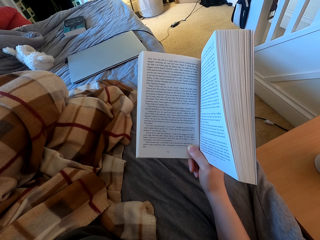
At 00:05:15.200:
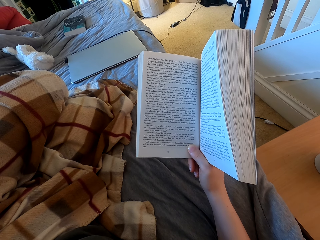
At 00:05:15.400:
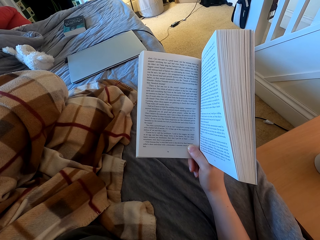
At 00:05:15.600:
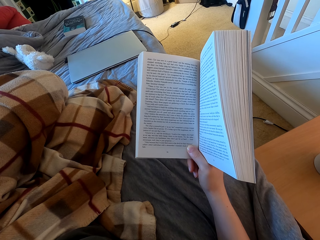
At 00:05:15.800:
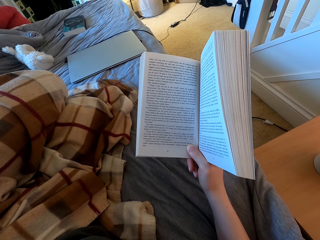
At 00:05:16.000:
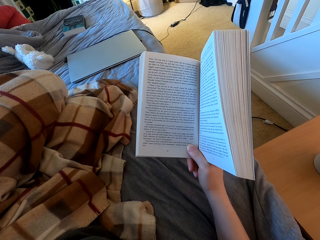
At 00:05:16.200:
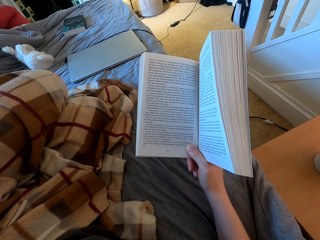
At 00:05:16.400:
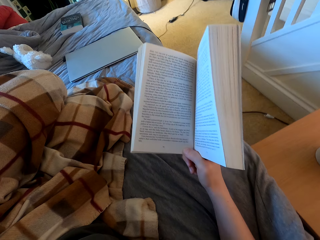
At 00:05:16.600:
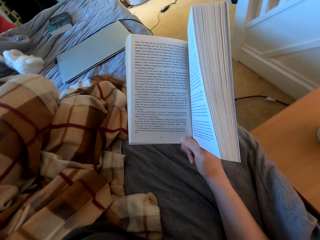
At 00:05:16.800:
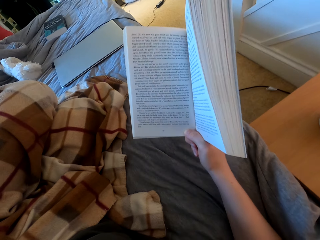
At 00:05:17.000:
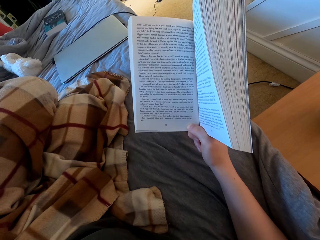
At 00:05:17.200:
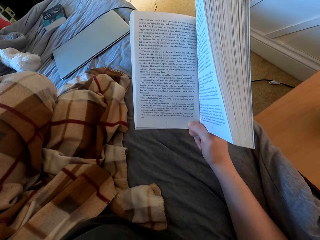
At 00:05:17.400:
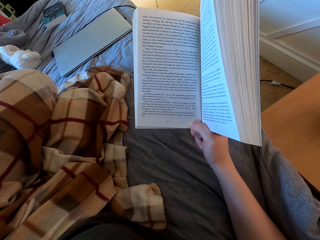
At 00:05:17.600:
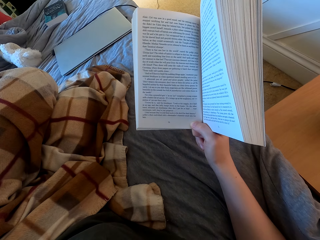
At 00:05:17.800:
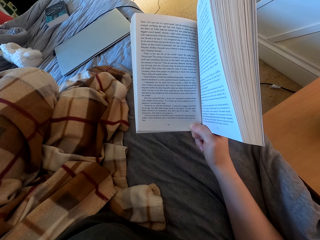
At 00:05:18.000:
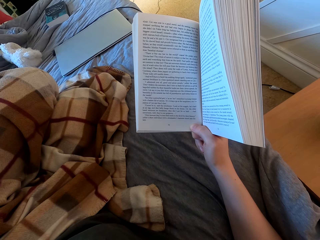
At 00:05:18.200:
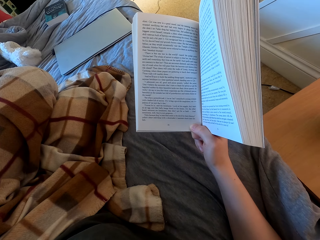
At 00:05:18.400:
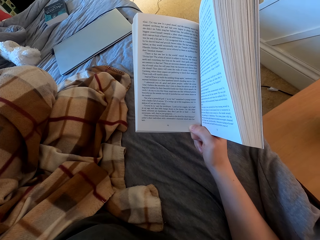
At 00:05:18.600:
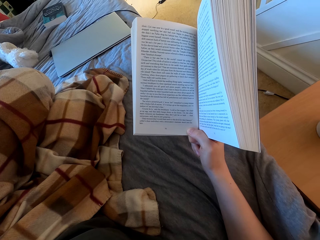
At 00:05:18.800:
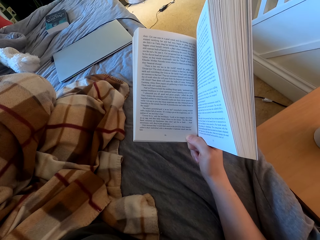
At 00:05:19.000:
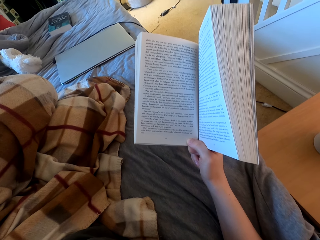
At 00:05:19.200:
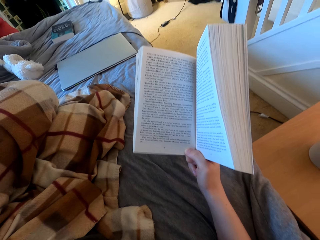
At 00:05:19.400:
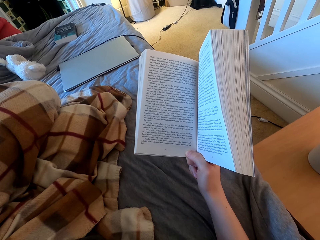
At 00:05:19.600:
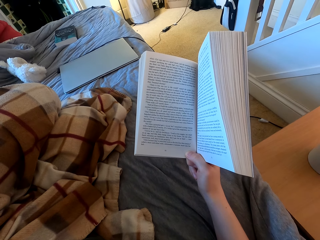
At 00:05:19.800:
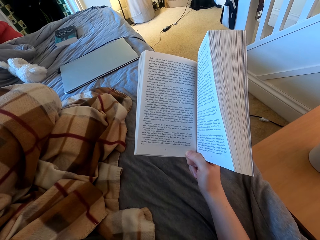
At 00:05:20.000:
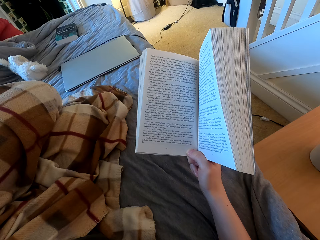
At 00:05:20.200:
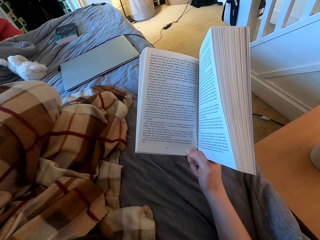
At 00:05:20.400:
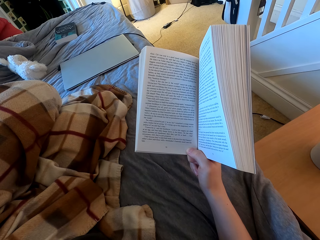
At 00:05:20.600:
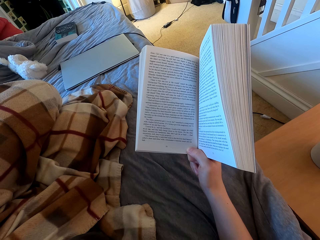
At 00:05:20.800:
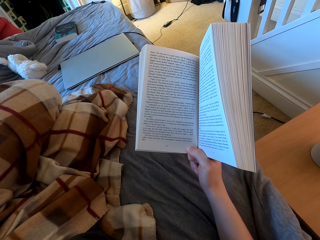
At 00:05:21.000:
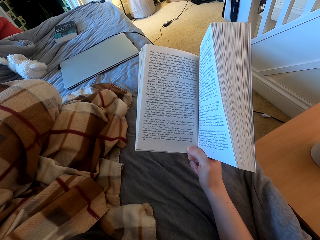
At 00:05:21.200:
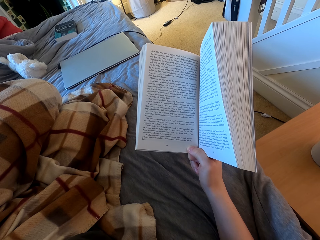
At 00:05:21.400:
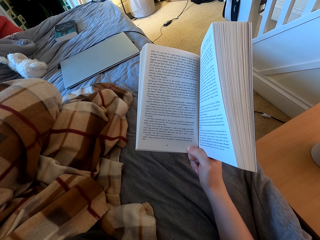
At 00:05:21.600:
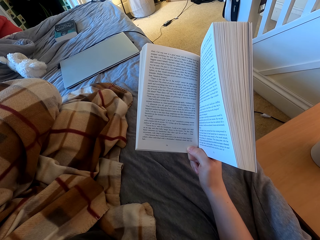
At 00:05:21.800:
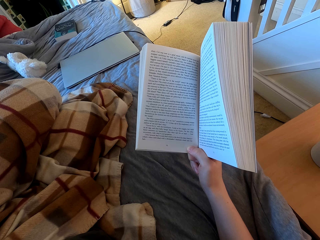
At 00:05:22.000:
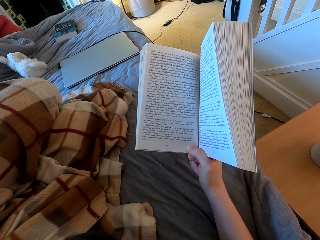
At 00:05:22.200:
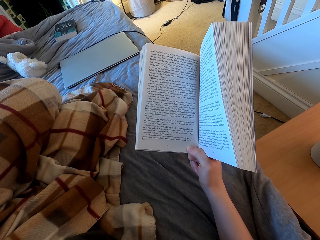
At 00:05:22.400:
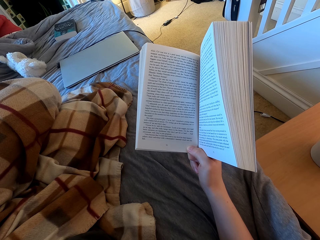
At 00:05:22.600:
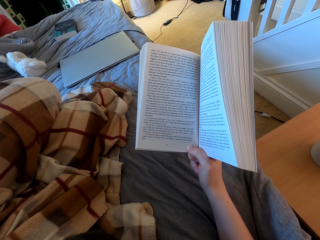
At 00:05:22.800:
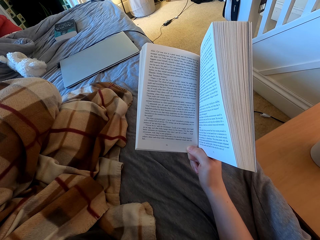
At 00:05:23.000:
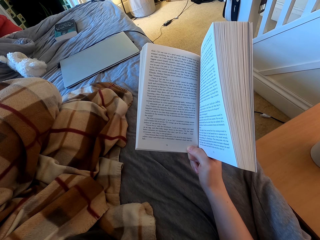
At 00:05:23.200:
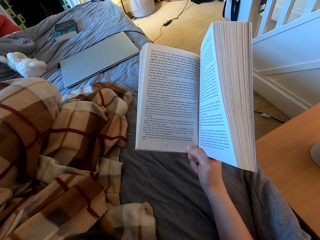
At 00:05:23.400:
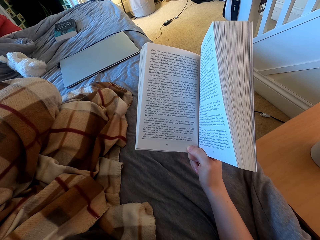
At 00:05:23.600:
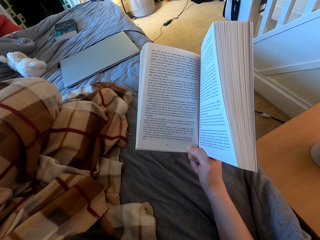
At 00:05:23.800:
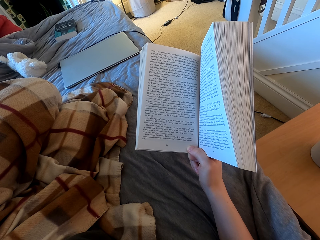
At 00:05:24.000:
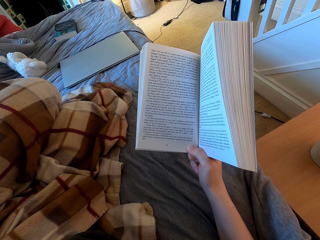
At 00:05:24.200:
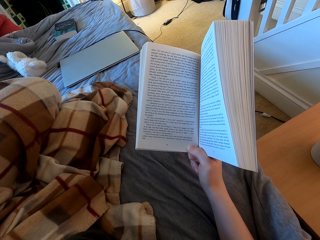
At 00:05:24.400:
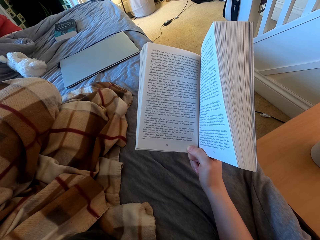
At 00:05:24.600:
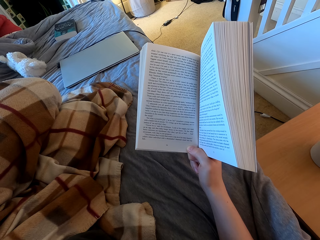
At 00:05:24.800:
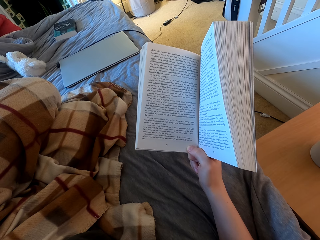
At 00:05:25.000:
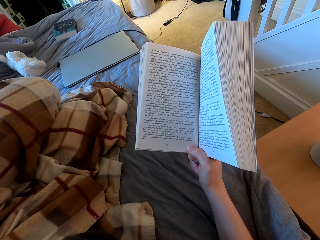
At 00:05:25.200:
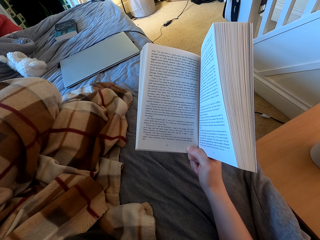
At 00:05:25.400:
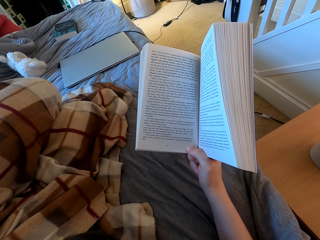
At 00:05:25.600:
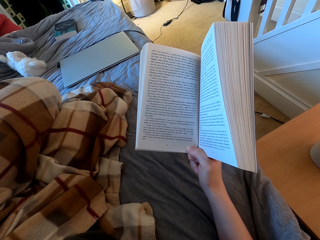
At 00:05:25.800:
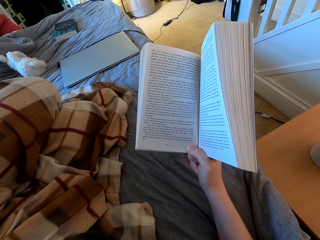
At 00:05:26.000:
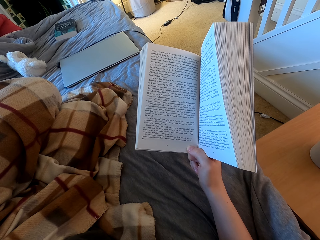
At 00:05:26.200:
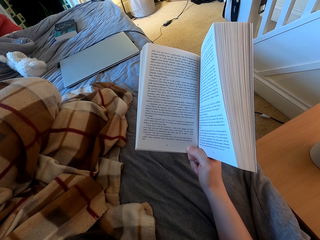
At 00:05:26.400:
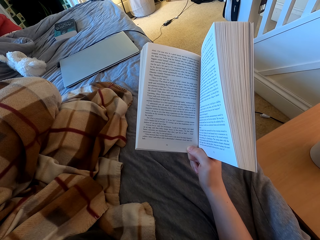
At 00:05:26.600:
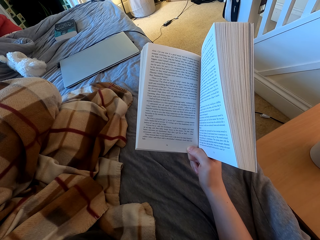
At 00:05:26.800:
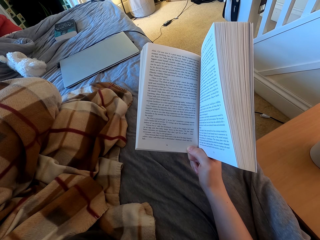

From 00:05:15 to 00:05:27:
The camera wearer lifts up the book. They read the book.

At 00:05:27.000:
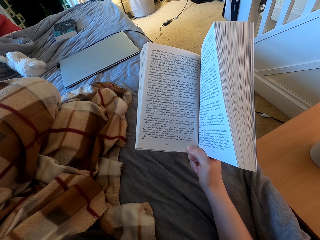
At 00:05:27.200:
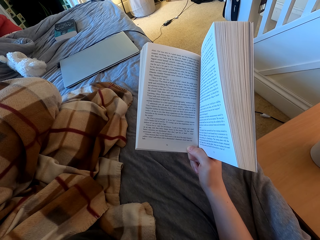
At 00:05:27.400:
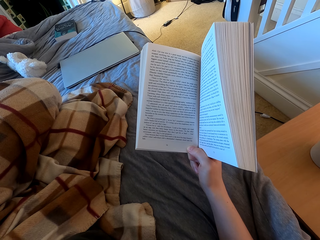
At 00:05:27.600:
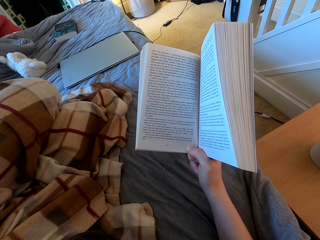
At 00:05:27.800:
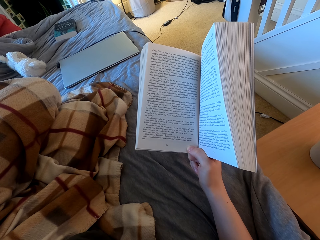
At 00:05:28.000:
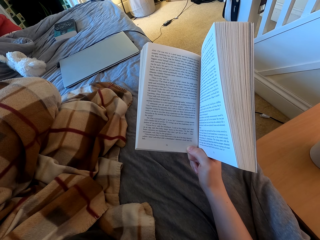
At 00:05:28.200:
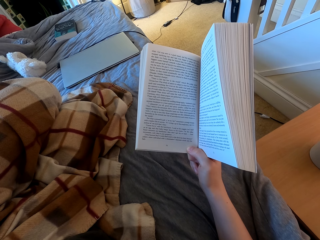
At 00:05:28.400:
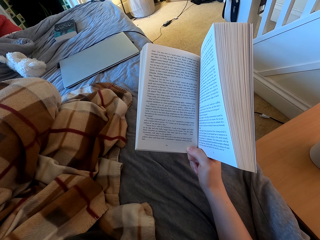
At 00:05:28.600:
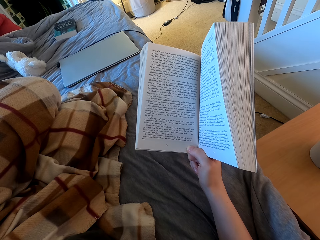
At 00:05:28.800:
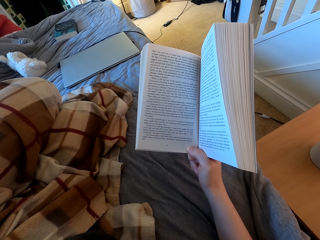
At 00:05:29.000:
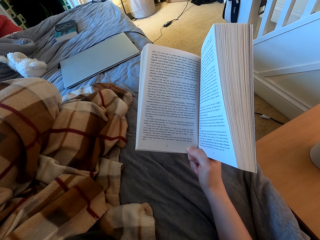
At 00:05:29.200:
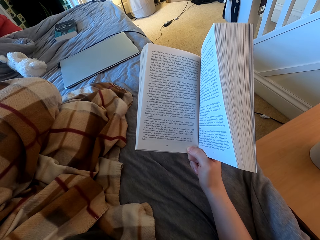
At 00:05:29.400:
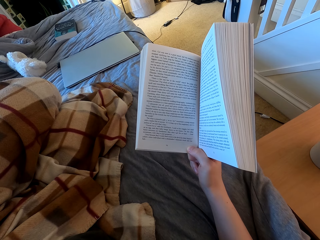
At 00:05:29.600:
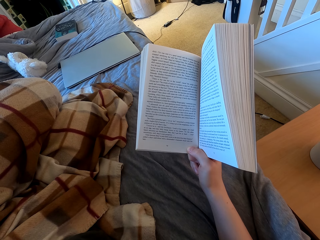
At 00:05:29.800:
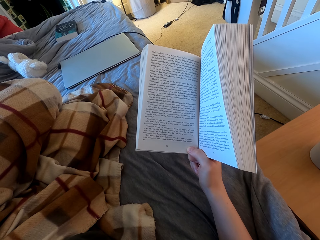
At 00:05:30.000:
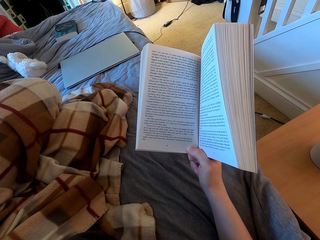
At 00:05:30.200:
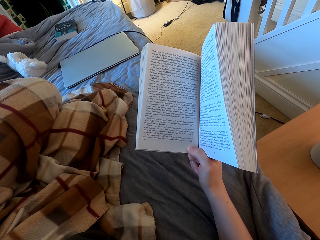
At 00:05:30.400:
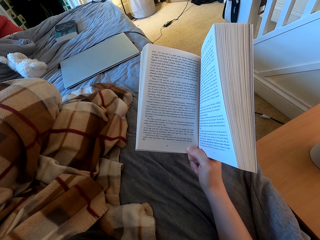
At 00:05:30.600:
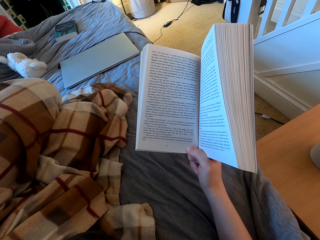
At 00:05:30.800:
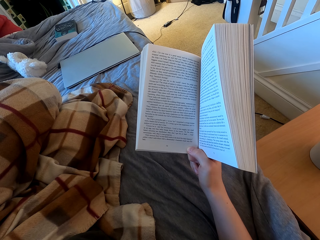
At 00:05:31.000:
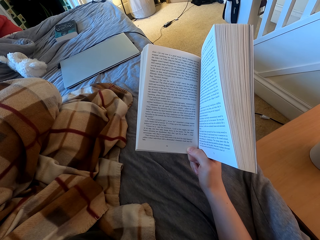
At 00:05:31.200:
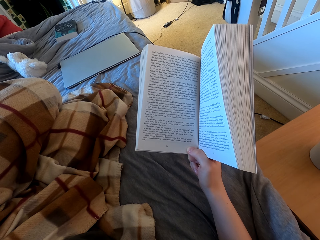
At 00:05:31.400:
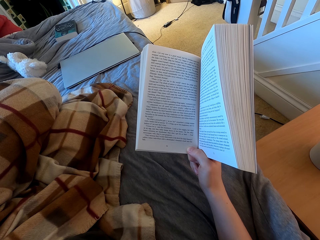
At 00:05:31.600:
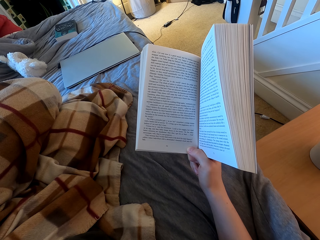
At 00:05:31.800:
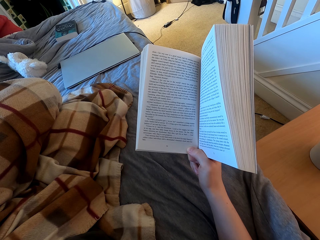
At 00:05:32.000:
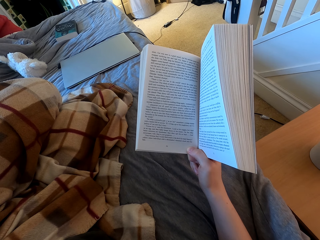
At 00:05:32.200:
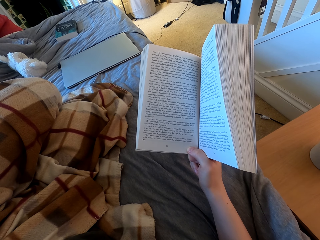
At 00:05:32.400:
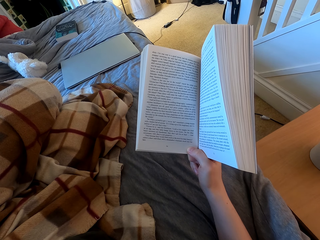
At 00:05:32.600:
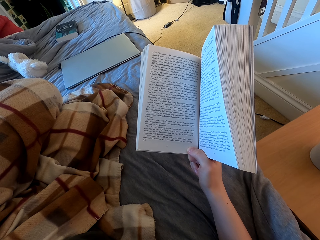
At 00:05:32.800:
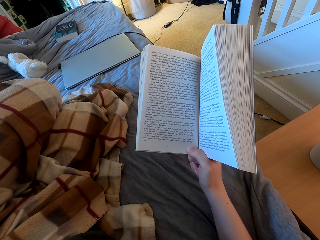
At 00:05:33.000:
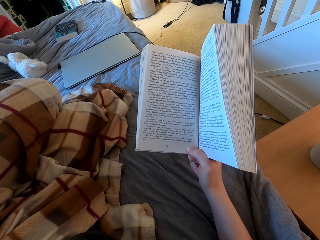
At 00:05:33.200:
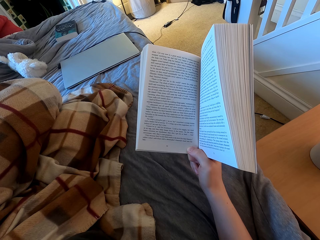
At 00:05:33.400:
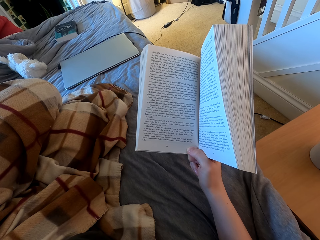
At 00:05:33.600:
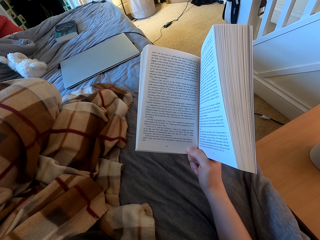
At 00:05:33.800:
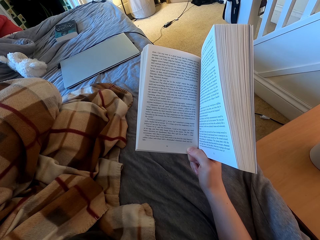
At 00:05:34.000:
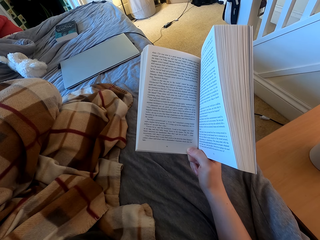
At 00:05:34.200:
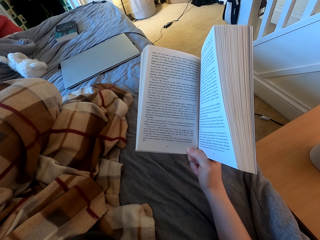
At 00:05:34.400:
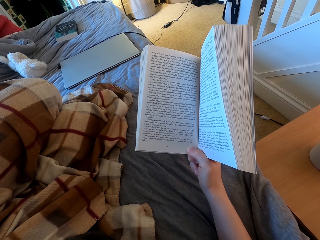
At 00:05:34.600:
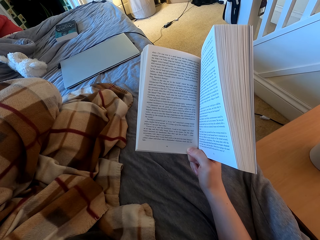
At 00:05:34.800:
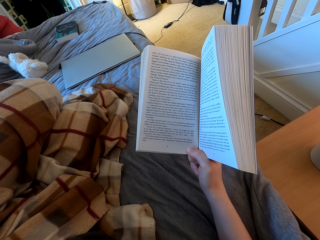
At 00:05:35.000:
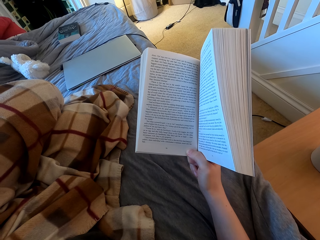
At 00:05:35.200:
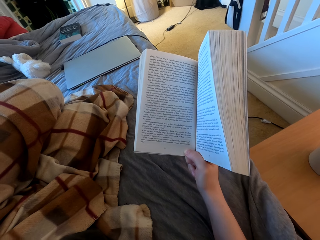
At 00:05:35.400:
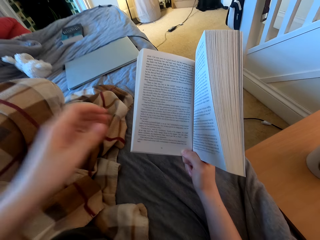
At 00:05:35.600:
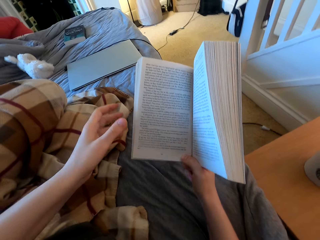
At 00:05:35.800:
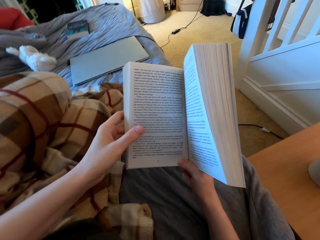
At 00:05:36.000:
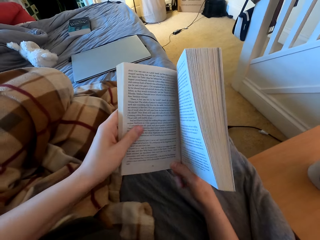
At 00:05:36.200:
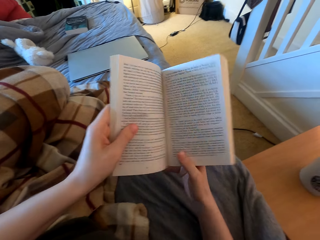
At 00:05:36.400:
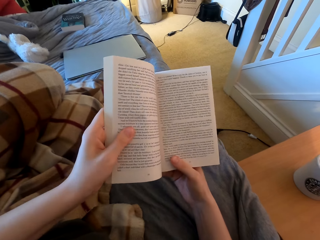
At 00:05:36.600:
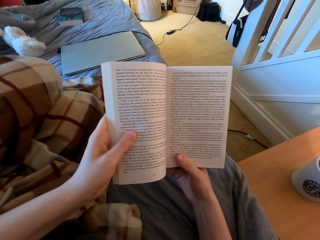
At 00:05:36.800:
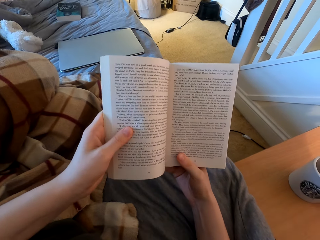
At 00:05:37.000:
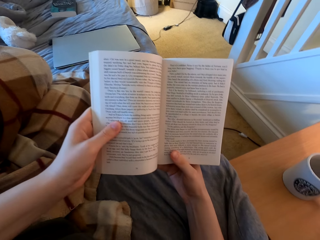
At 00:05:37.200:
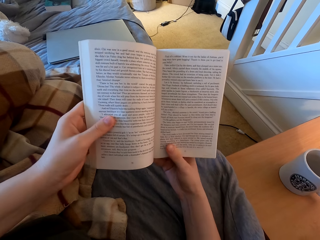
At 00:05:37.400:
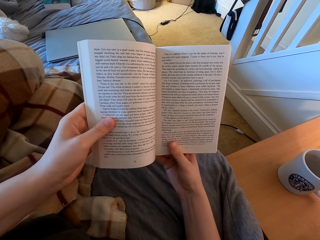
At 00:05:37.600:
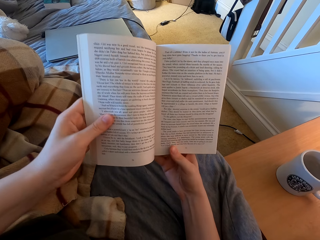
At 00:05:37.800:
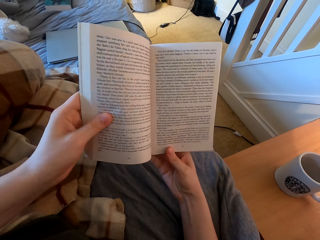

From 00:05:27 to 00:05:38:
The camera wearer touches the book.
